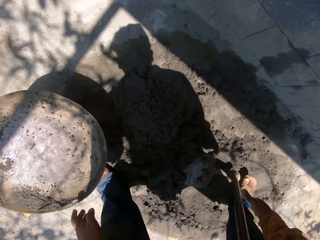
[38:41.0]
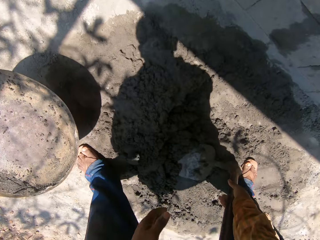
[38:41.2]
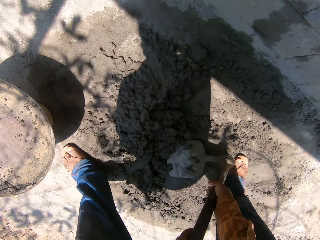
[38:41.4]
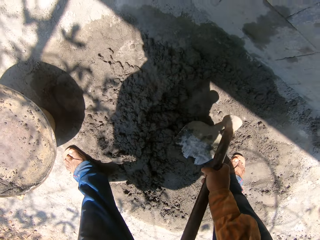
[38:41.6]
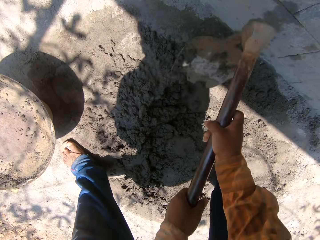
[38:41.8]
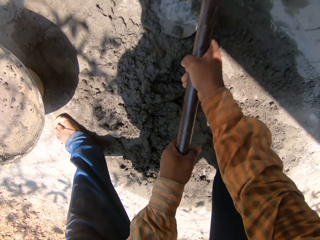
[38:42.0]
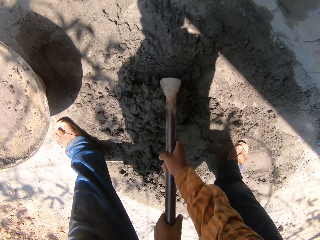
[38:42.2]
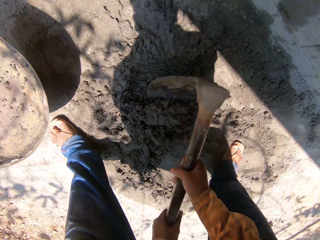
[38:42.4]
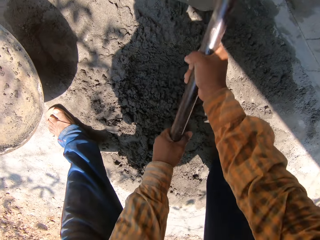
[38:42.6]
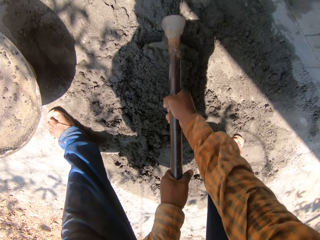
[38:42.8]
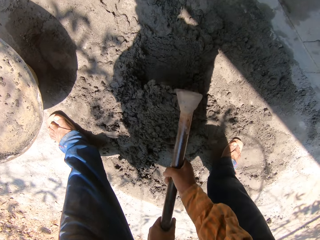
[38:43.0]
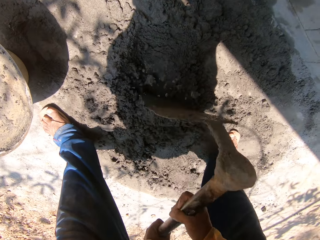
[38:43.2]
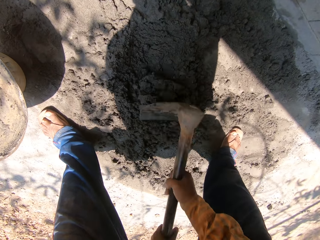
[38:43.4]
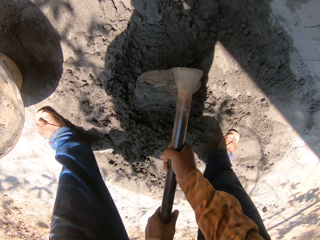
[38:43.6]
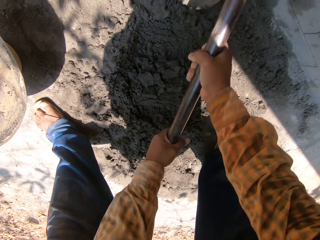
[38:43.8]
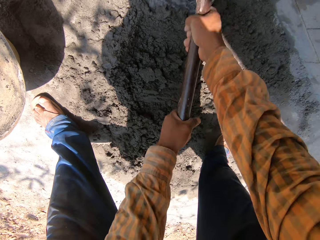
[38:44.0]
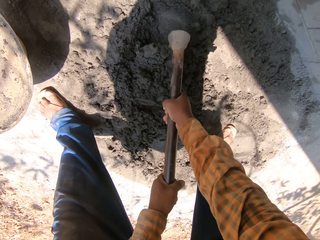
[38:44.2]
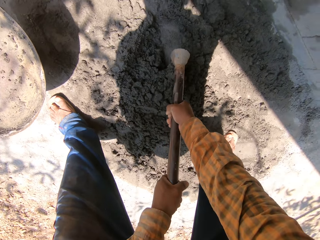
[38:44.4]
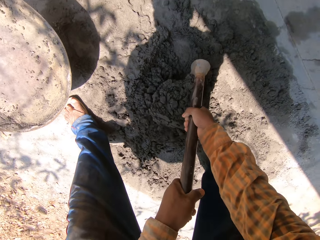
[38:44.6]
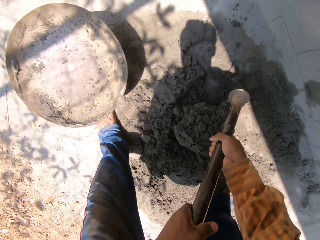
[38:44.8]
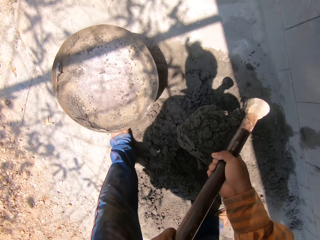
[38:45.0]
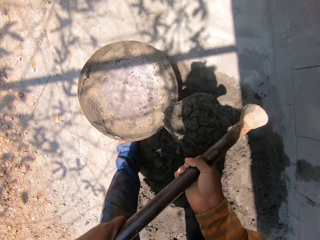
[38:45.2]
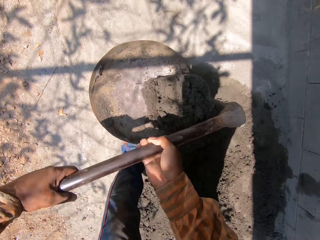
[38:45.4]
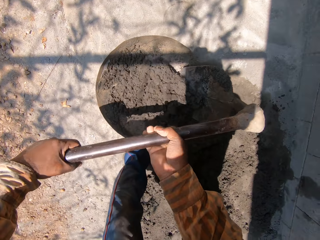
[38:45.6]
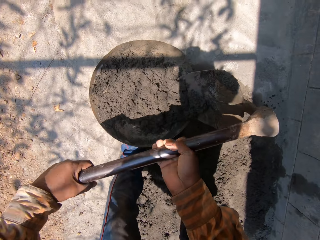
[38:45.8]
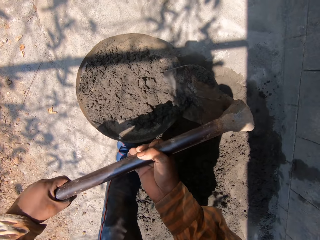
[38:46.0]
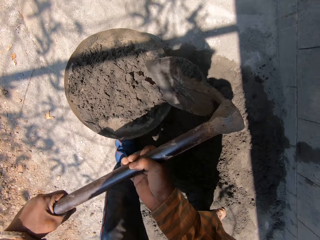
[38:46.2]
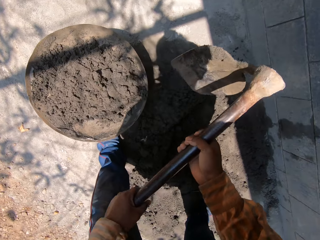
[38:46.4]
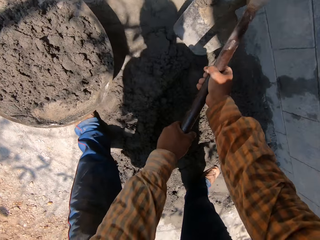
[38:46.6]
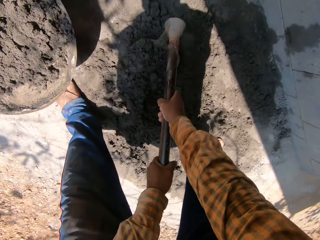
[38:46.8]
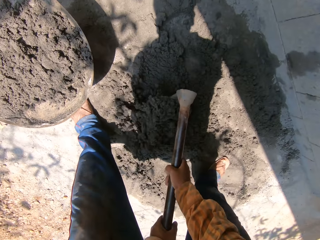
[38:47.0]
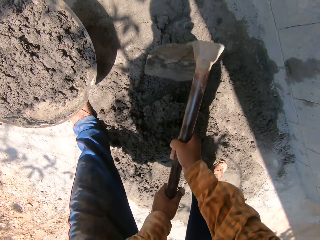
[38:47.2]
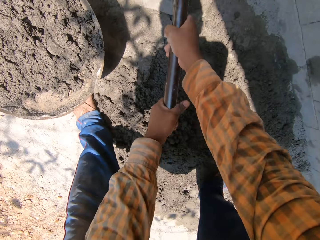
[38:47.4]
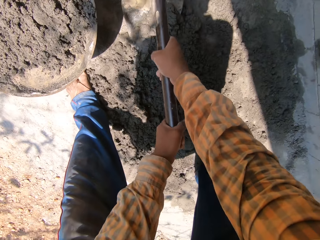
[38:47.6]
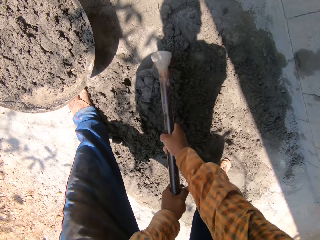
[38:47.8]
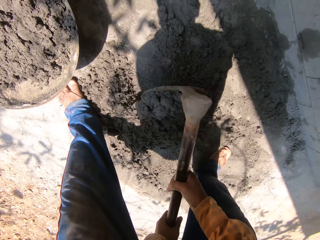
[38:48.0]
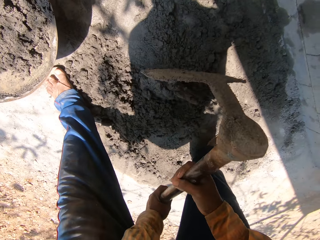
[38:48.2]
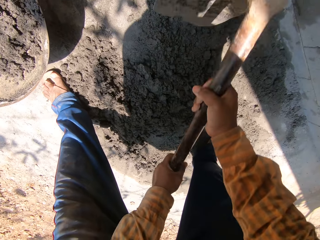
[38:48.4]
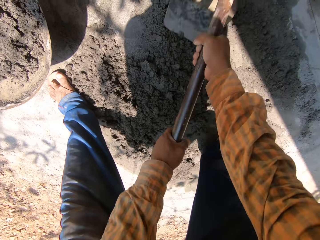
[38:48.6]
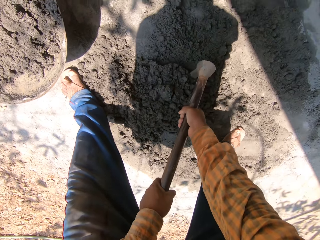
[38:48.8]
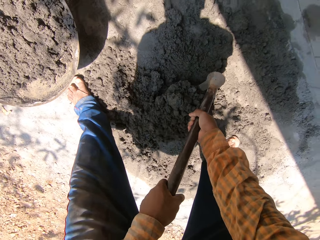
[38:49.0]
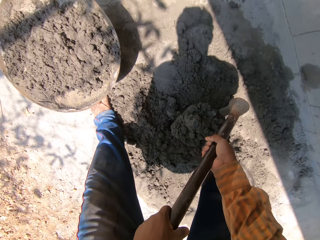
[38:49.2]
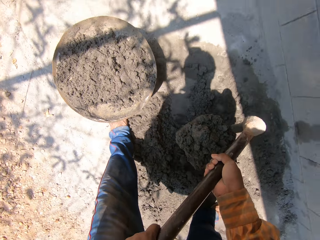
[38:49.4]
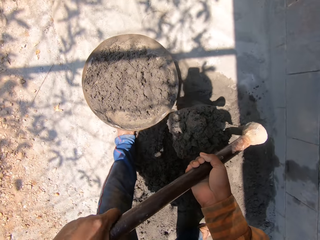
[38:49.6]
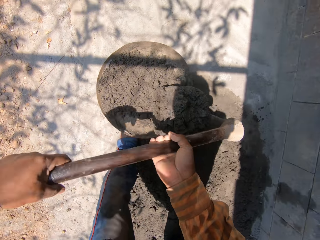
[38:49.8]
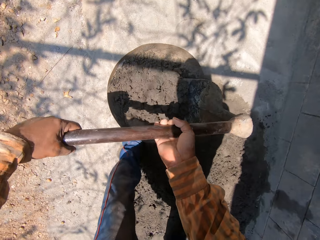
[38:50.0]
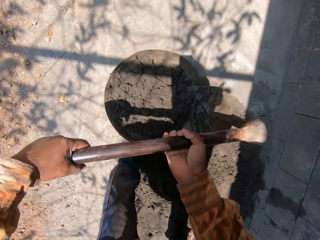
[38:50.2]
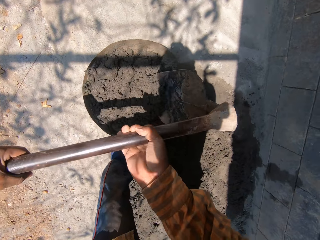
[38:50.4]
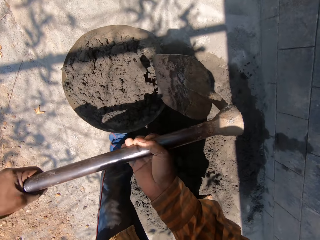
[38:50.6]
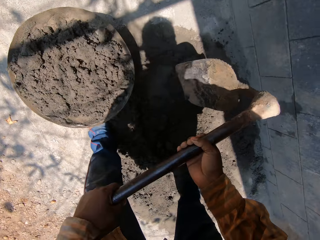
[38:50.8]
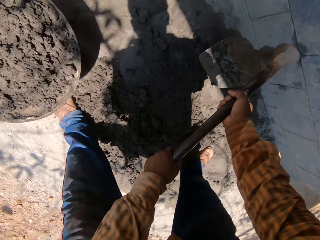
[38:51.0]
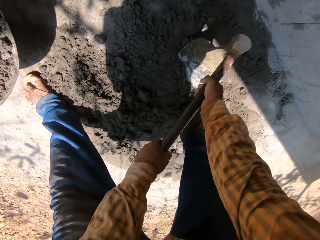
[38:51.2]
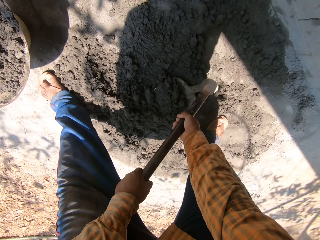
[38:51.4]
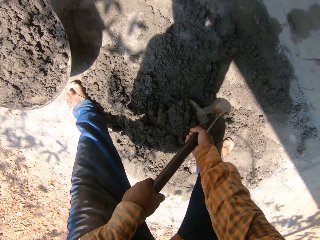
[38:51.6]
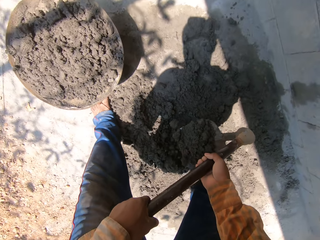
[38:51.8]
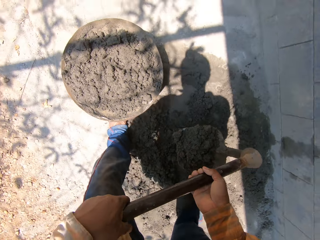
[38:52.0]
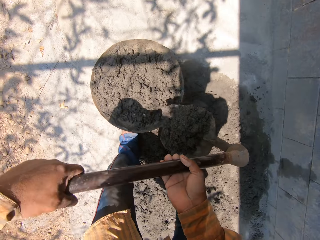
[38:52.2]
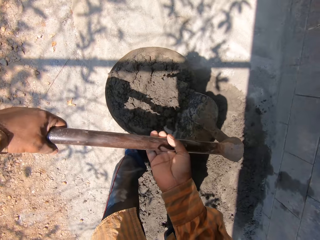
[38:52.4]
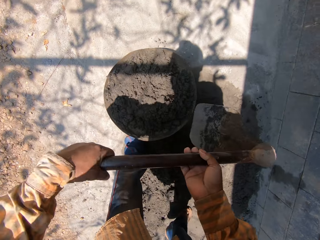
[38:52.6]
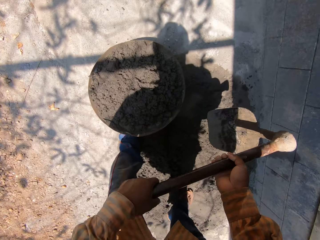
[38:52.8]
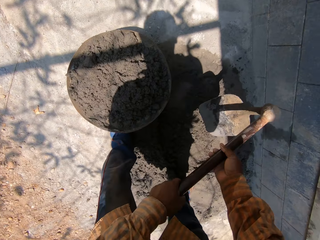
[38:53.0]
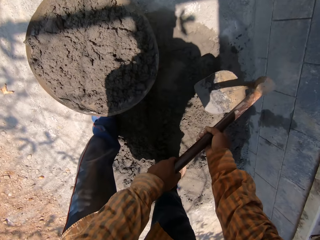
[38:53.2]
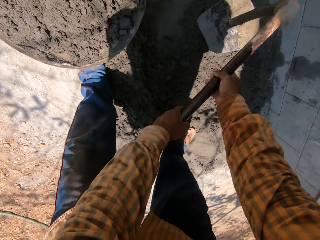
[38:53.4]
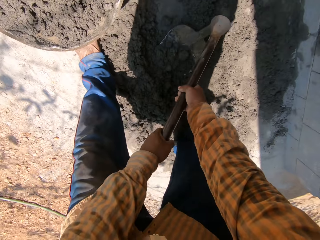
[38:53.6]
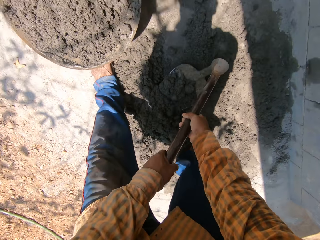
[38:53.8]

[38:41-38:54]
The camera wearer picks up a hoe from the ground with his hands. He mixes cement on the ground with the hoe in his hands. He packs cement from the ground with the hoe in his hands. He pours the cement into the pan with the hoe in his hands. He mixes the cement on the ground with the hoe in his hands. He packs cement from the ground with the hoe in his hands. He pours the cement into the pan with the hoe in his hands. He packs cement from the ground with the hoe in his hands. He pours the cement into the pan with the hoe in his hands. He scoops concrete with the hoe.

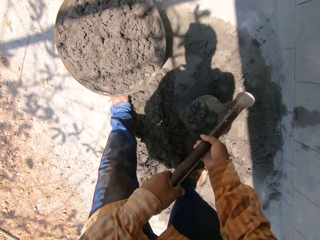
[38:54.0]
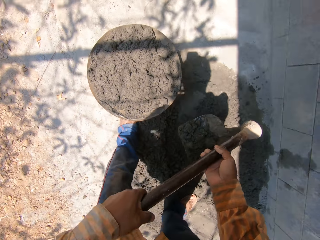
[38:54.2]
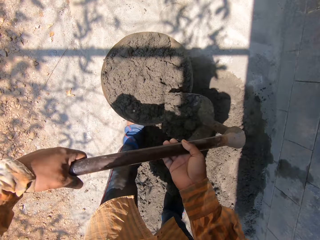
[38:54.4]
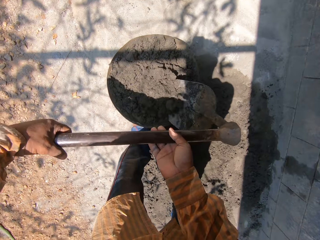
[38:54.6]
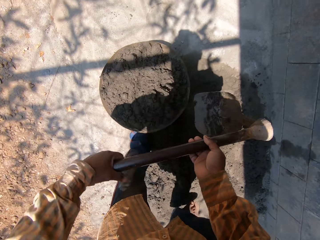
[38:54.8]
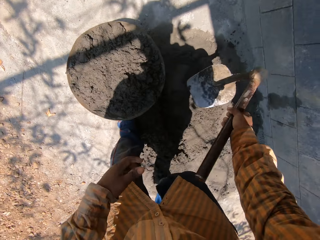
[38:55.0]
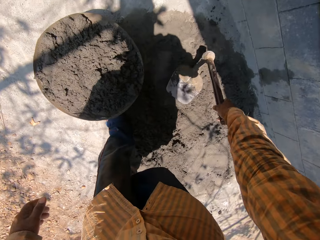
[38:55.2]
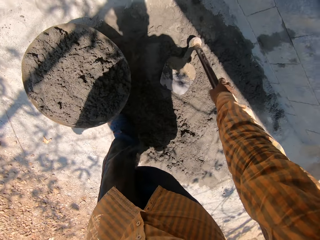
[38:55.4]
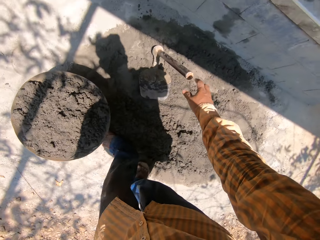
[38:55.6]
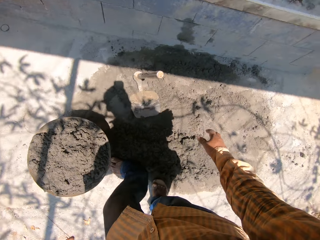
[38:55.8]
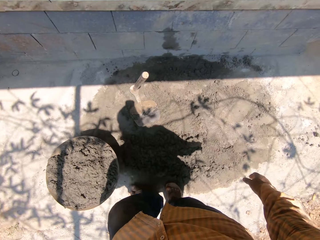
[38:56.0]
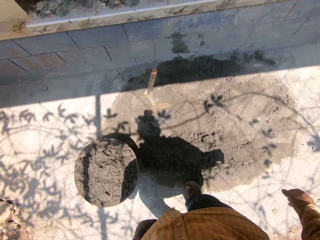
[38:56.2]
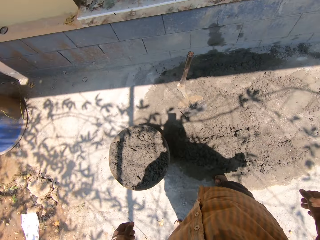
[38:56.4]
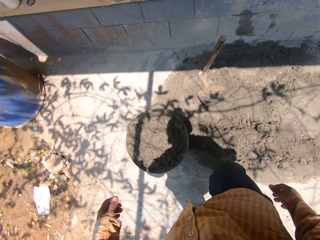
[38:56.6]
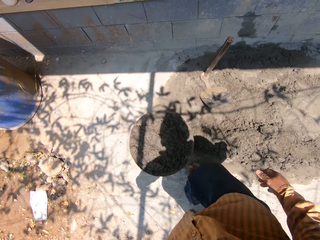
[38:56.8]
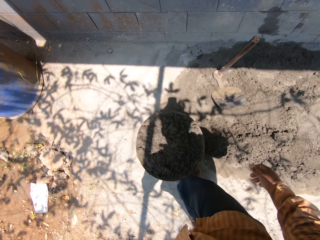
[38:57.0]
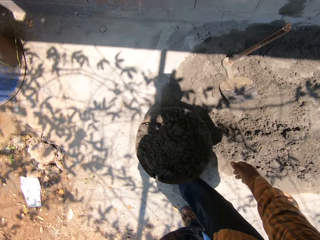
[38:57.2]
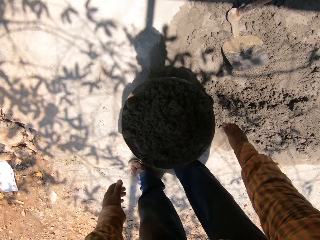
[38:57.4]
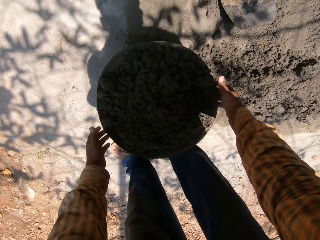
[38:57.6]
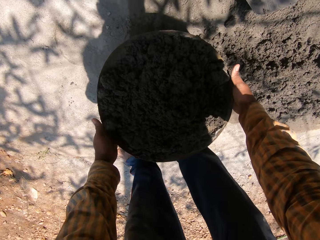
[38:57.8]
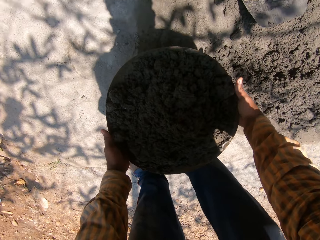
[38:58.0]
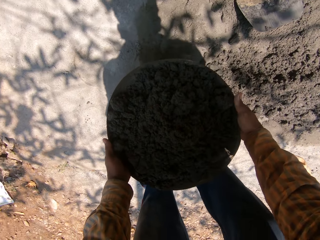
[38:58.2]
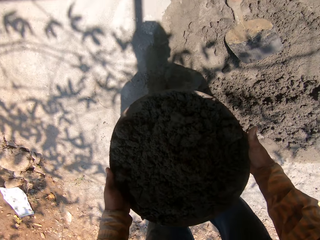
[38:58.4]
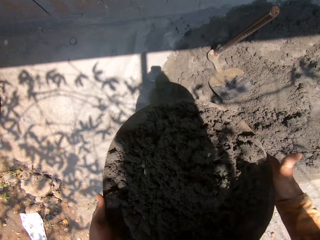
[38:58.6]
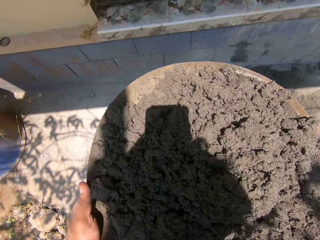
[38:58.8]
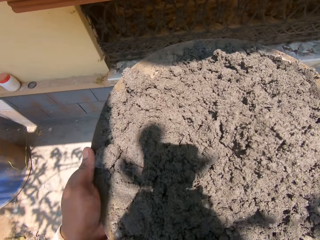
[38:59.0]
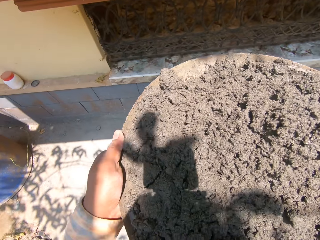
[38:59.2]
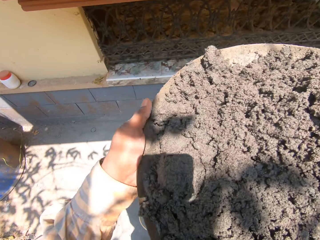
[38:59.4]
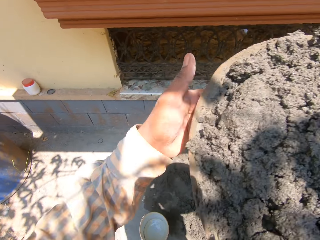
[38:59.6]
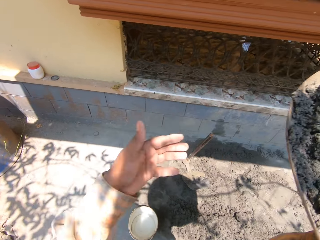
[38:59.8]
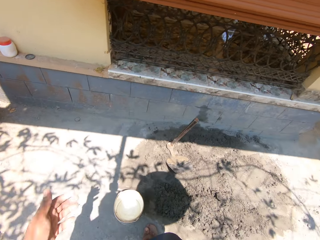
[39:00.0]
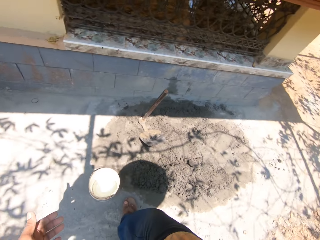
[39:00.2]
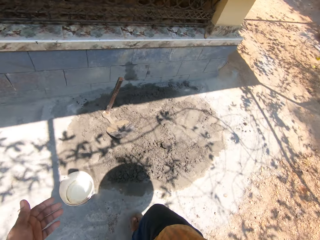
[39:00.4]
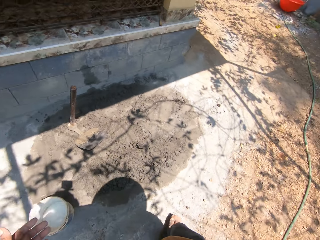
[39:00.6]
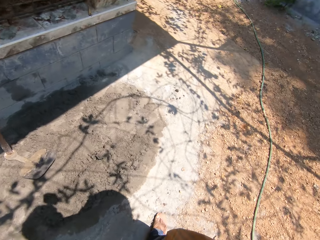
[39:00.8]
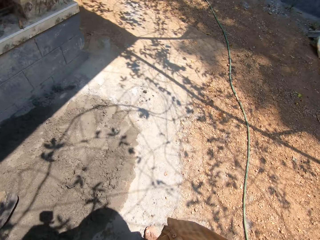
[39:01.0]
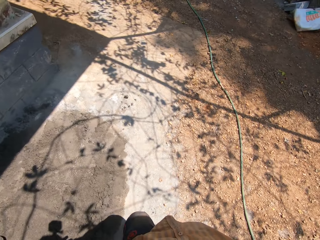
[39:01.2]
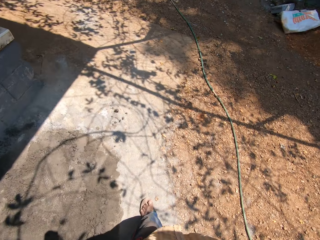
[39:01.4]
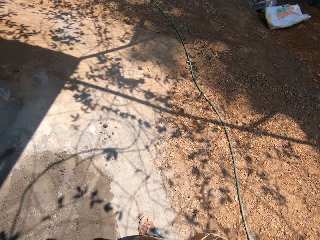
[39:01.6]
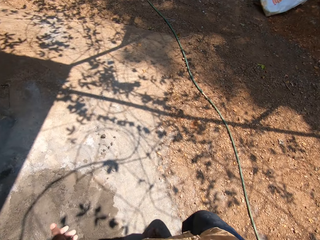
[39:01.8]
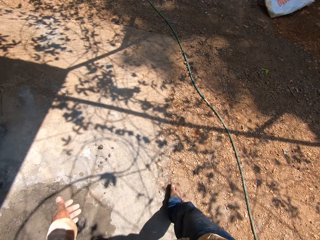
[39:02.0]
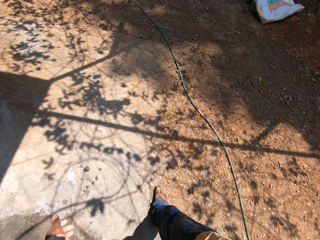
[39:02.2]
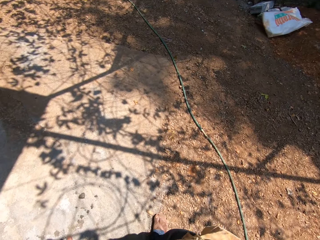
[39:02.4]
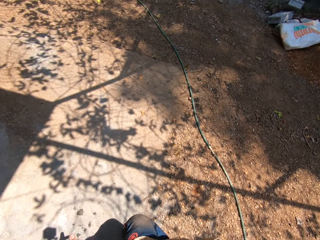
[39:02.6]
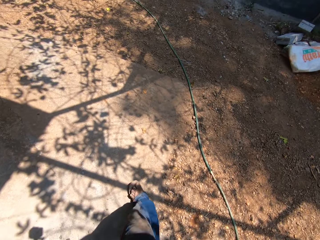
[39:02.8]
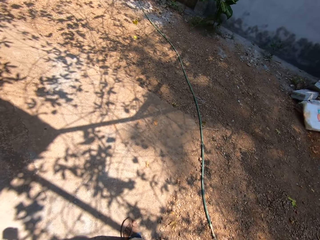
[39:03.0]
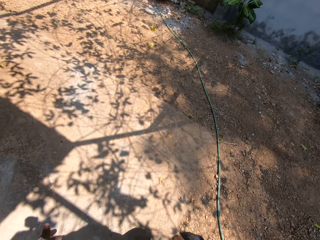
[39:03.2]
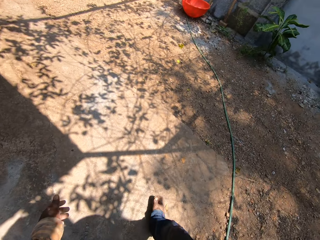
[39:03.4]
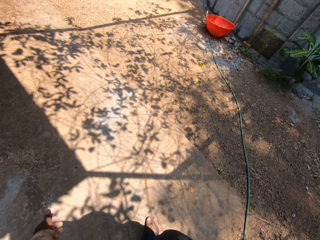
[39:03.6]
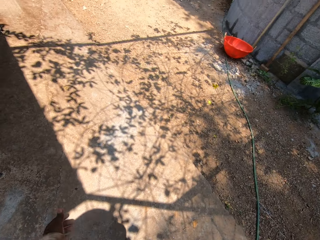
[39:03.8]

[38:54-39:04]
The camera wearer pours the cement into the pan with the hoe in his hands. He drops the hoe on the ground with his right hand. He moves sideways. He picks up the pan or metal basin from the bucket with both hands. He carries the metal basin with the right hand. He holds the pan with his right hand. He walks at the construction site.
